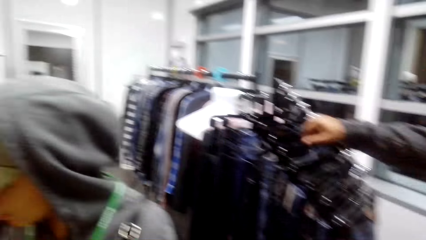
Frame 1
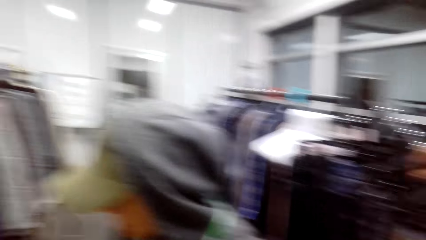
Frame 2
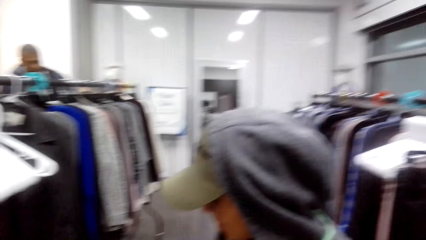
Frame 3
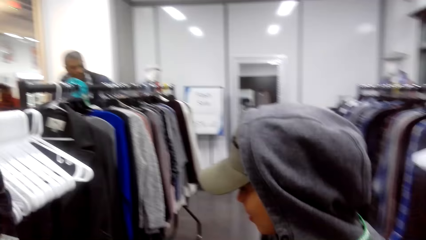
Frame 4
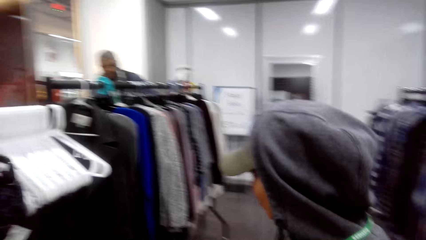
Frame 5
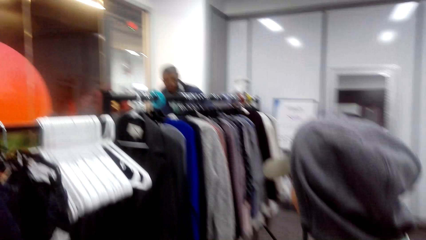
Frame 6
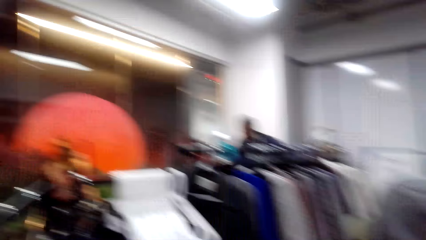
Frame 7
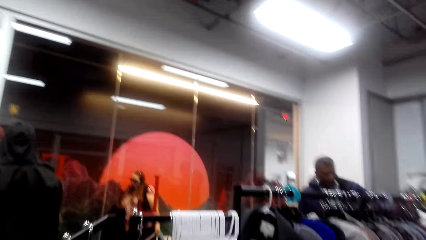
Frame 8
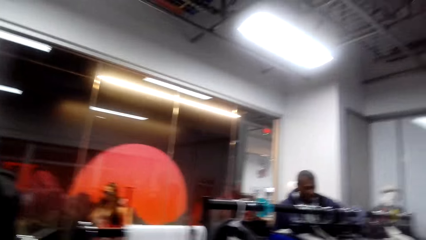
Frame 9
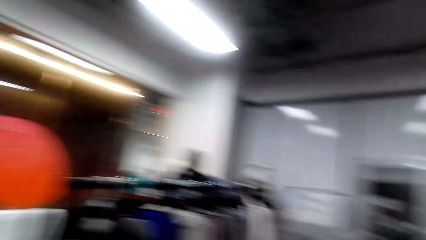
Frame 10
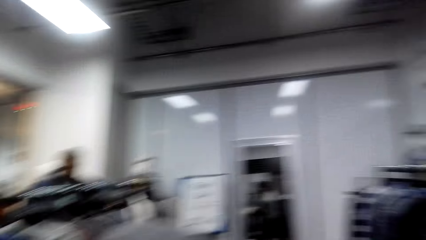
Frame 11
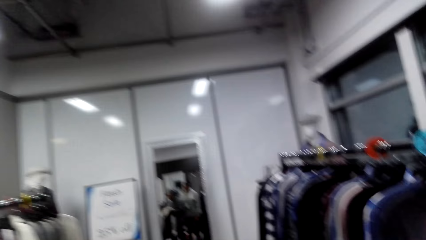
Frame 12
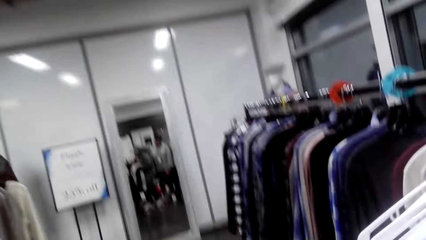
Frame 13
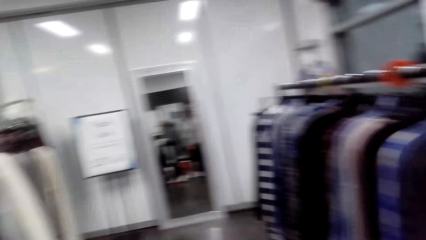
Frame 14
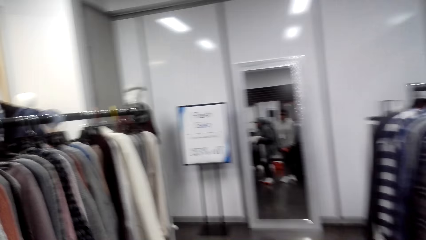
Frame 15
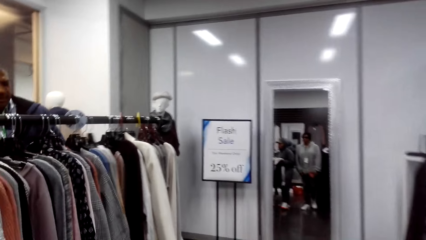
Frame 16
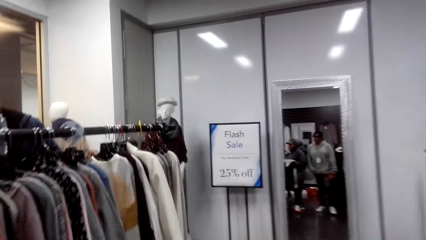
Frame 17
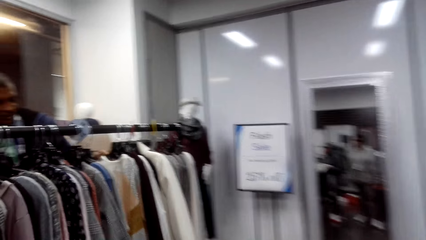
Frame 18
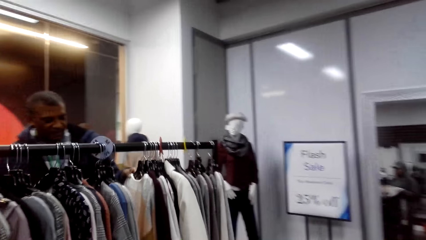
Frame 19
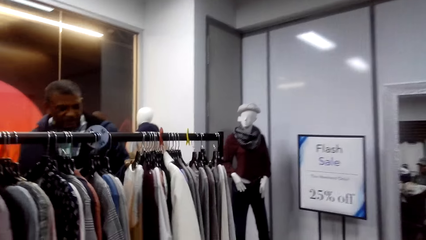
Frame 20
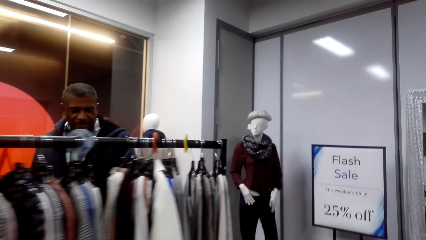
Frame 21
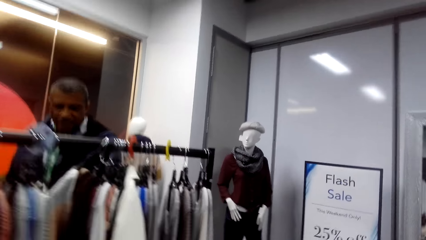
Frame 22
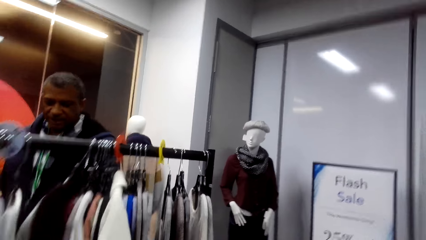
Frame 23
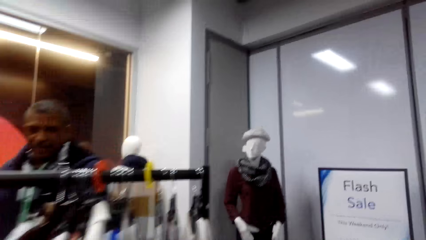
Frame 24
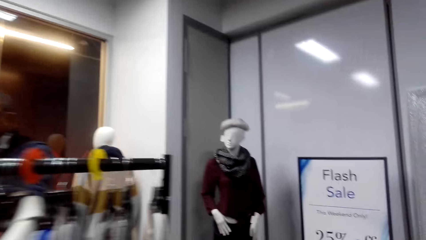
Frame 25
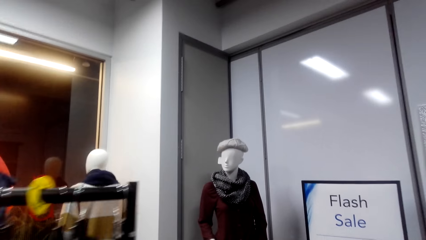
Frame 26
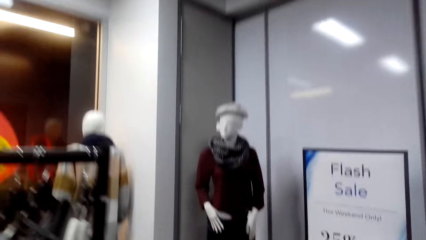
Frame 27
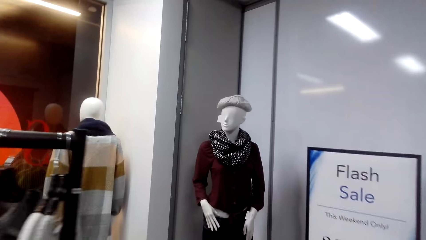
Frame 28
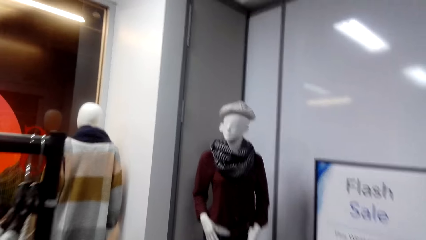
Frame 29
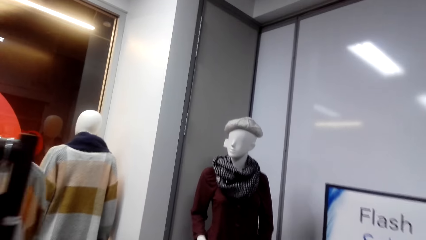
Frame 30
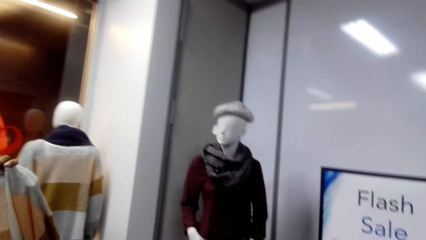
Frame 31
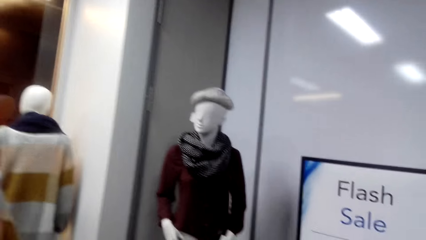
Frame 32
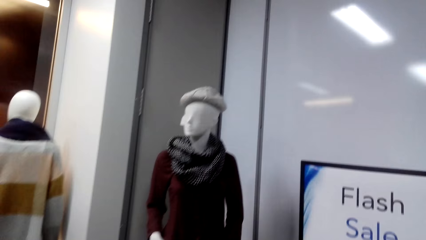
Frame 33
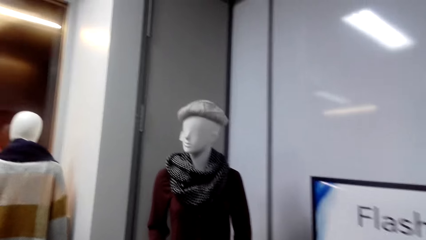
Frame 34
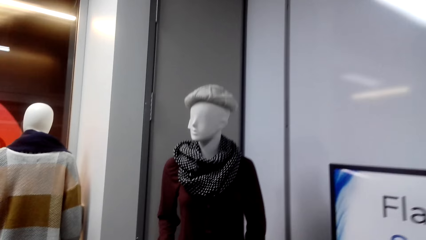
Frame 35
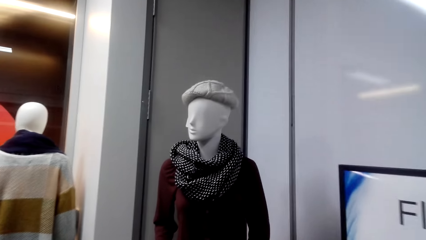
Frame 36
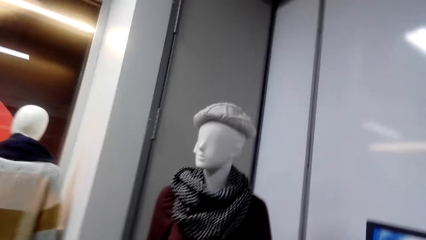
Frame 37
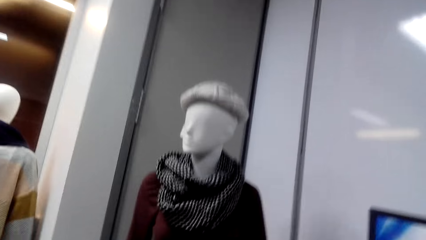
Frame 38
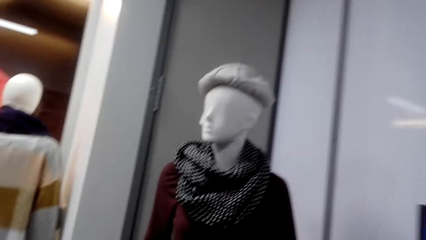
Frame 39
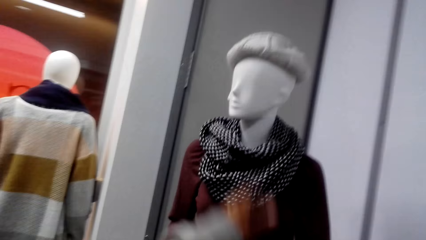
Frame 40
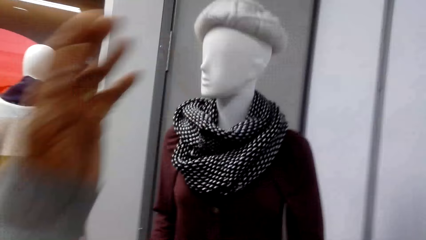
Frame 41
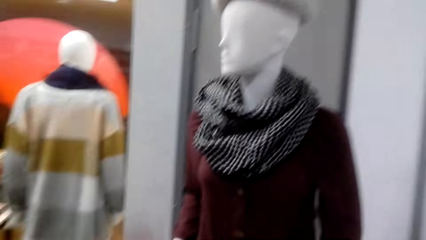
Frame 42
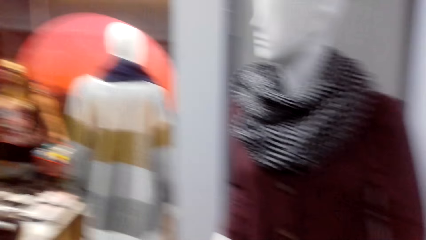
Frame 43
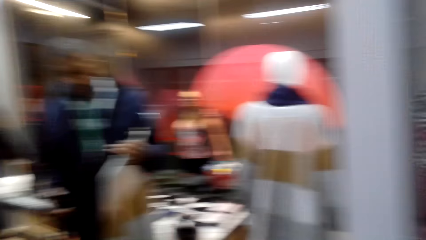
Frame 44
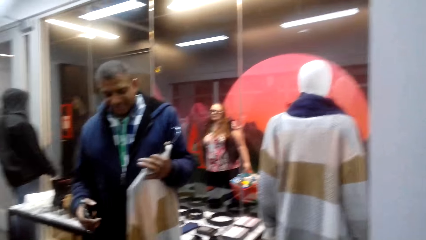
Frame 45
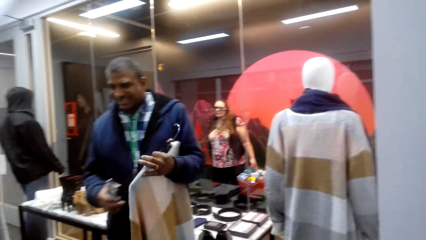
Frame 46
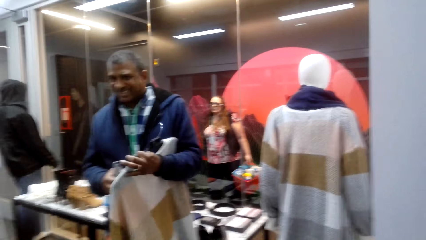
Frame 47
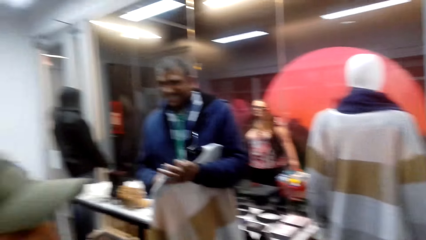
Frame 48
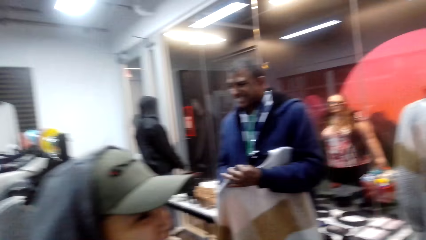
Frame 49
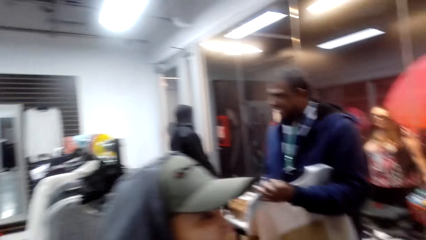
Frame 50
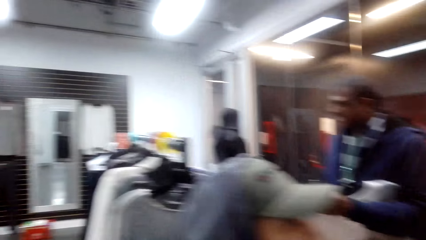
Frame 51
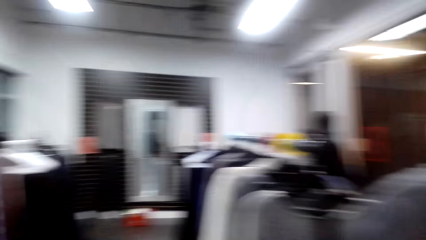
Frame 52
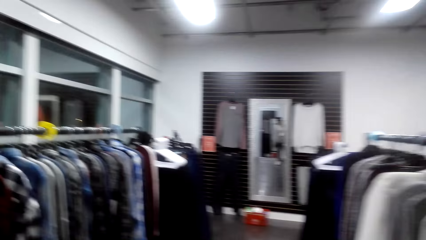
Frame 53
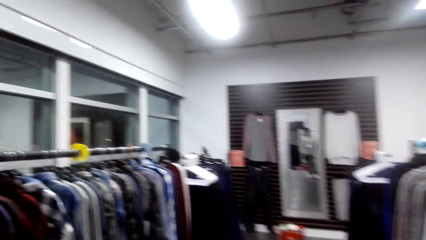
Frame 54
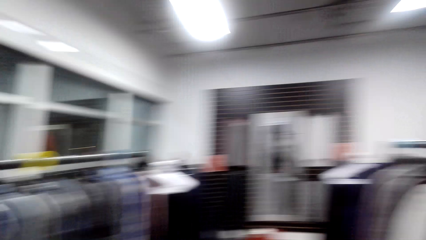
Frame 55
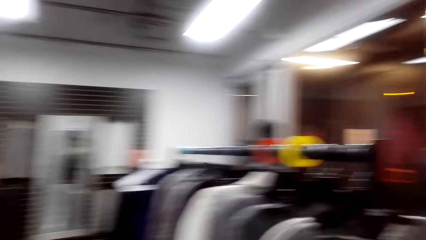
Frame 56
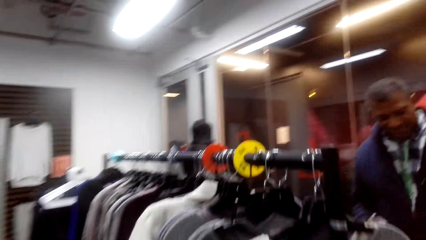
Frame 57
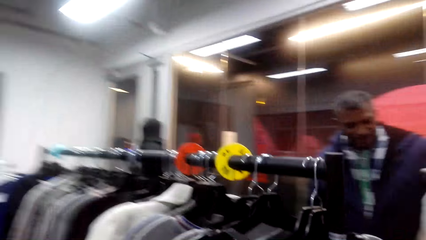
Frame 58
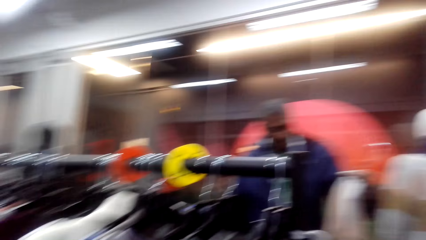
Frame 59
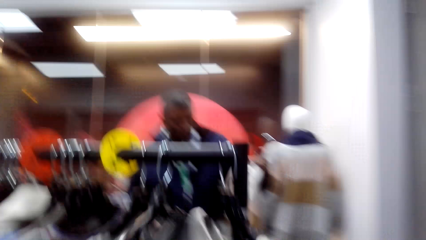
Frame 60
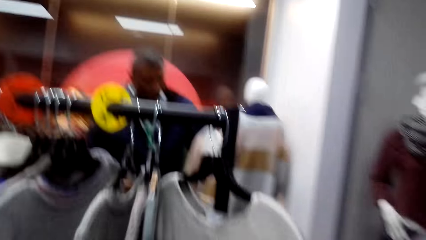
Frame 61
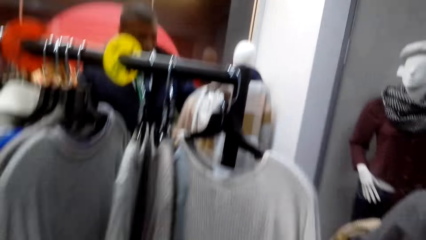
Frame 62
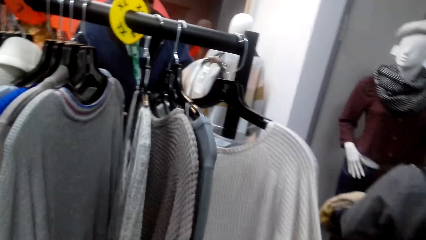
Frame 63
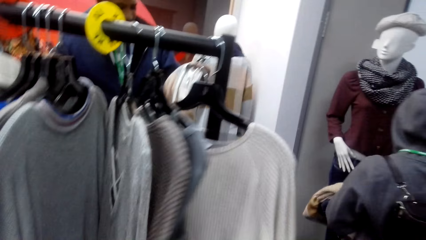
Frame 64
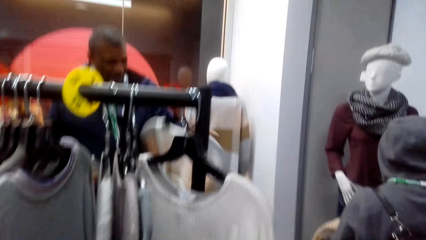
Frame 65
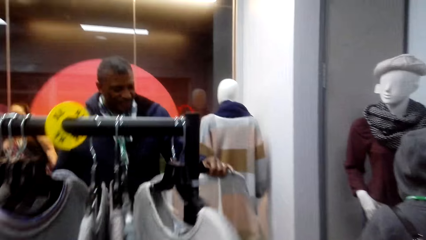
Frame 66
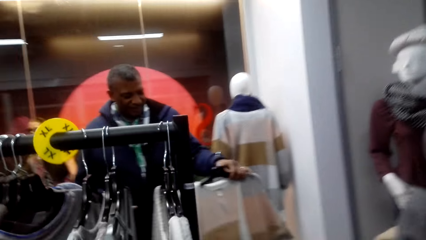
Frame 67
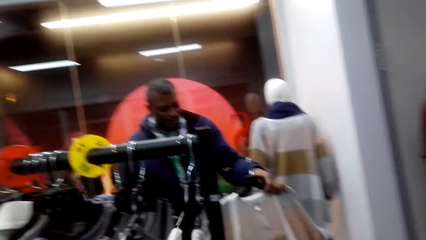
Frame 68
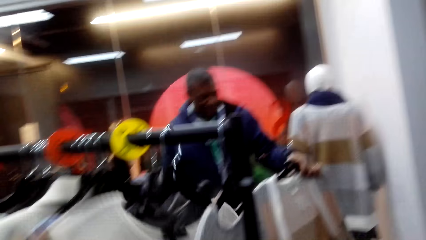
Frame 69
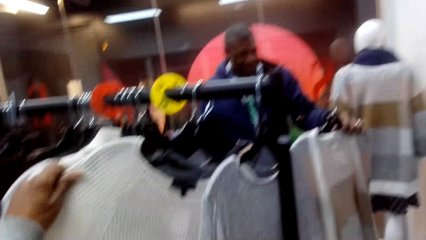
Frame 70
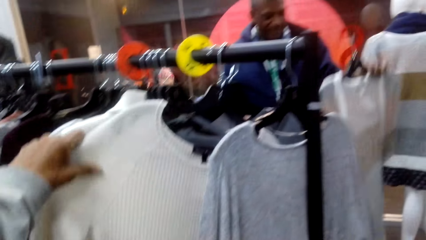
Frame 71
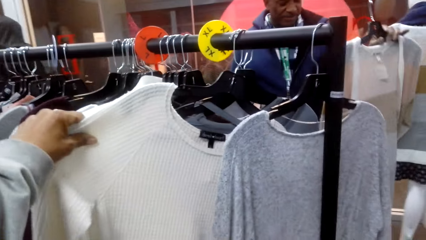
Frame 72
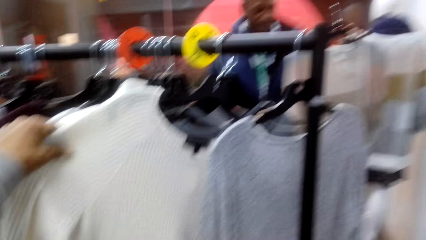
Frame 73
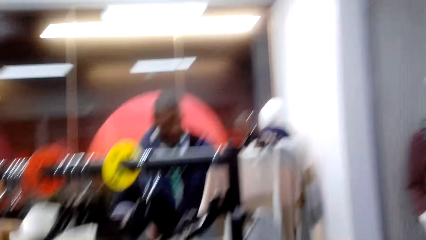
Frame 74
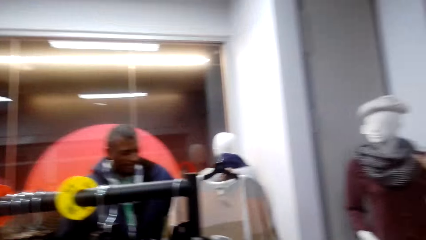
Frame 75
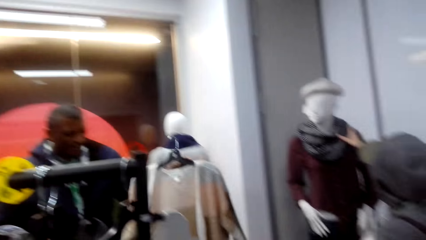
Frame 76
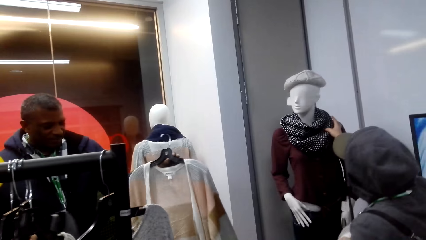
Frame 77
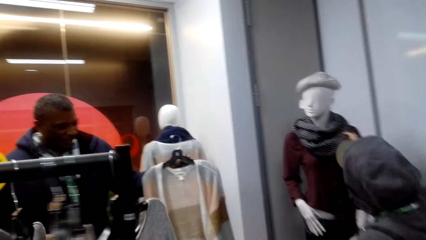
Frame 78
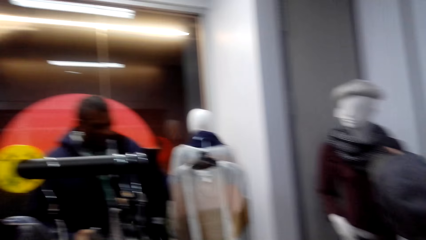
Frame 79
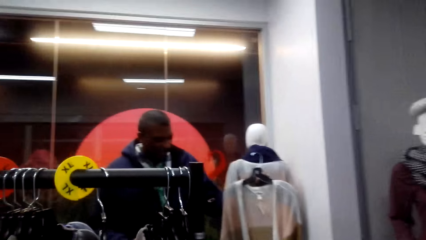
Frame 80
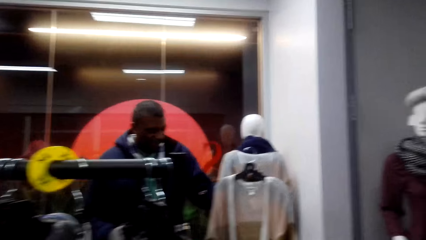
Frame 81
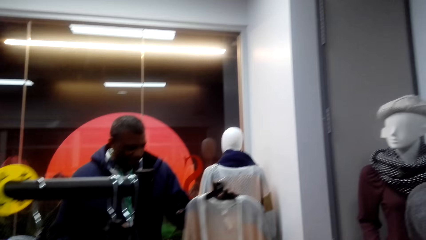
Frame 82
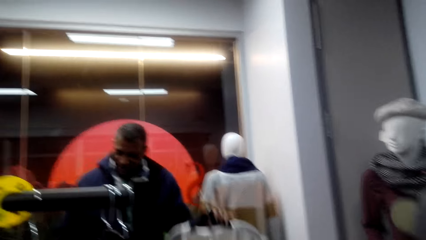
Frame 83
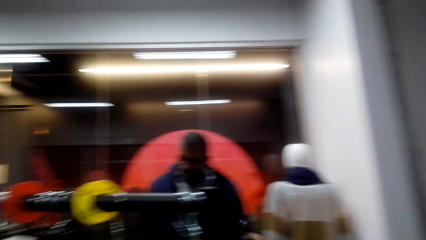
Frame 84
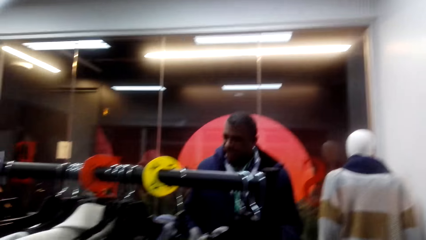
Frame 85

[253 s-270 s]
The camera wearer walks in the outfit shop. A person holds the top. The camera wearer touches the tops. They check clothes on the clothes rack.
